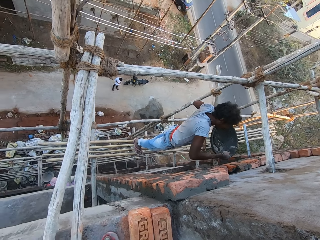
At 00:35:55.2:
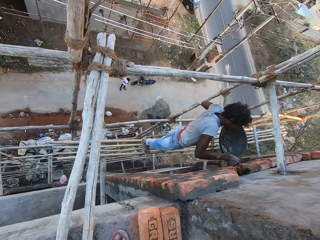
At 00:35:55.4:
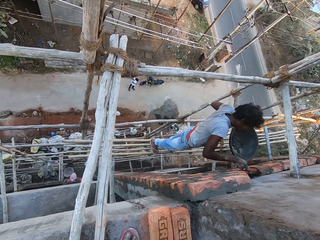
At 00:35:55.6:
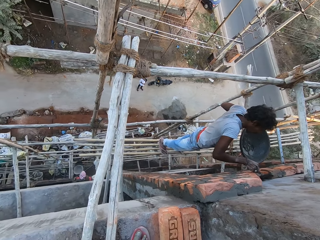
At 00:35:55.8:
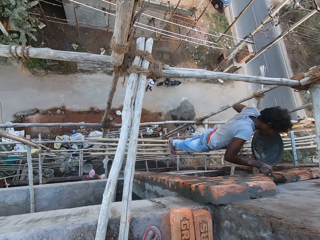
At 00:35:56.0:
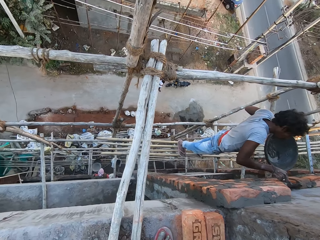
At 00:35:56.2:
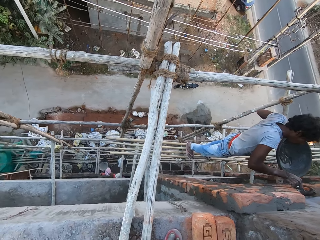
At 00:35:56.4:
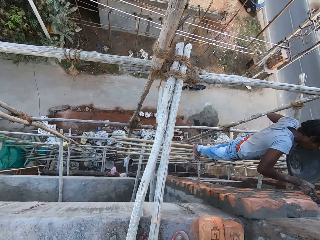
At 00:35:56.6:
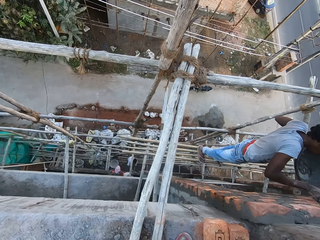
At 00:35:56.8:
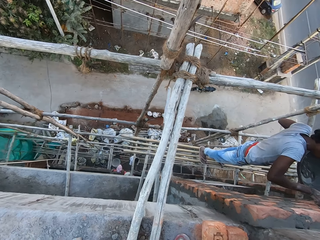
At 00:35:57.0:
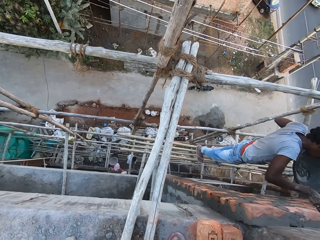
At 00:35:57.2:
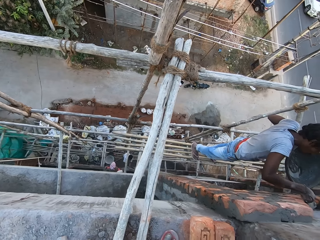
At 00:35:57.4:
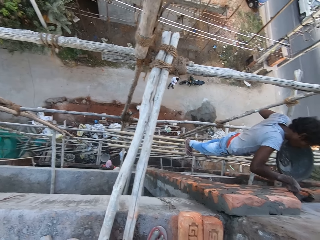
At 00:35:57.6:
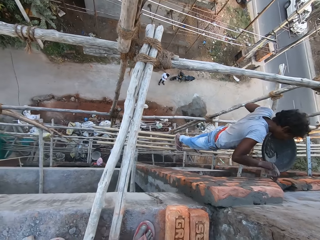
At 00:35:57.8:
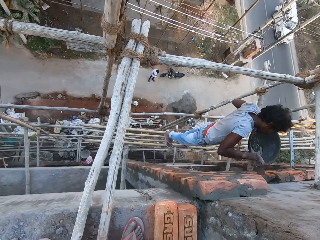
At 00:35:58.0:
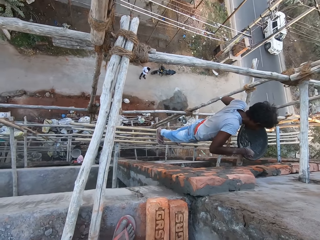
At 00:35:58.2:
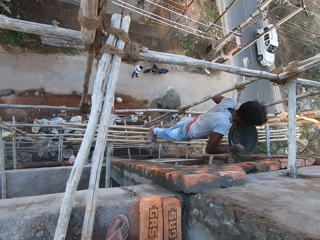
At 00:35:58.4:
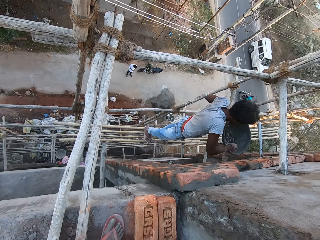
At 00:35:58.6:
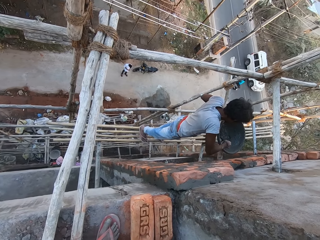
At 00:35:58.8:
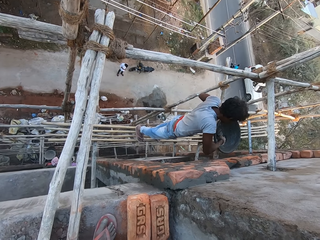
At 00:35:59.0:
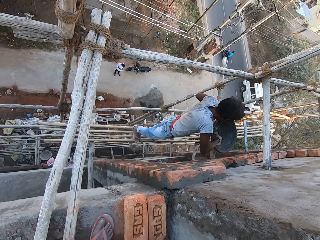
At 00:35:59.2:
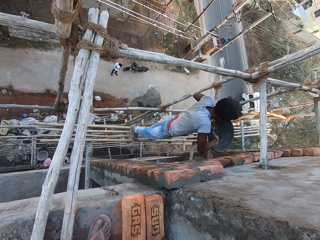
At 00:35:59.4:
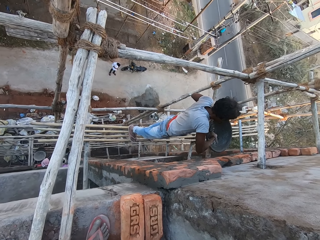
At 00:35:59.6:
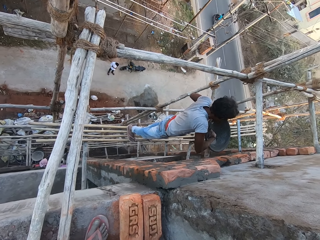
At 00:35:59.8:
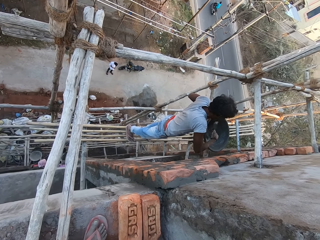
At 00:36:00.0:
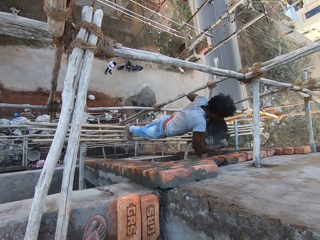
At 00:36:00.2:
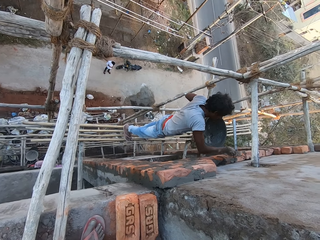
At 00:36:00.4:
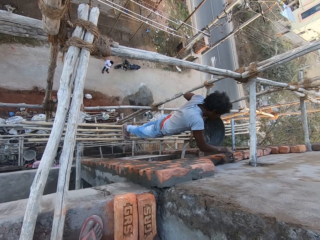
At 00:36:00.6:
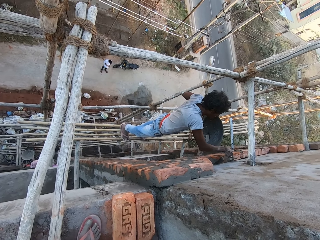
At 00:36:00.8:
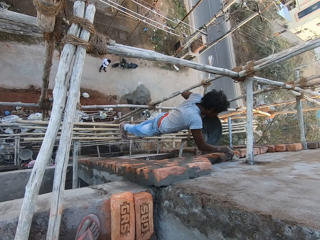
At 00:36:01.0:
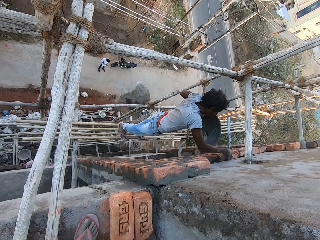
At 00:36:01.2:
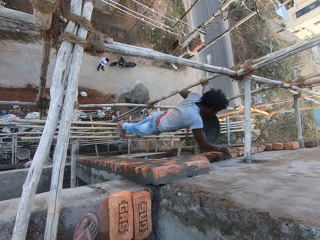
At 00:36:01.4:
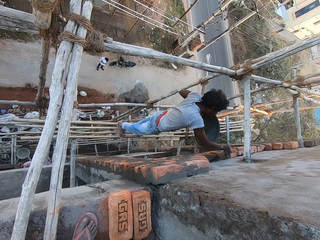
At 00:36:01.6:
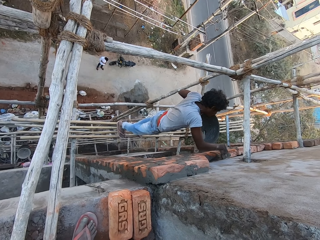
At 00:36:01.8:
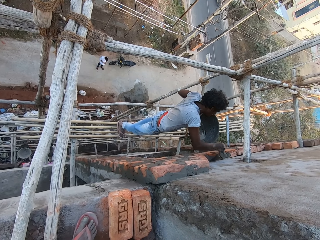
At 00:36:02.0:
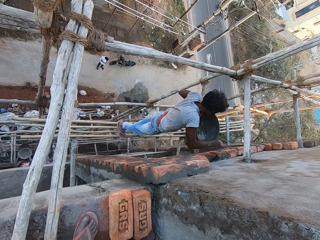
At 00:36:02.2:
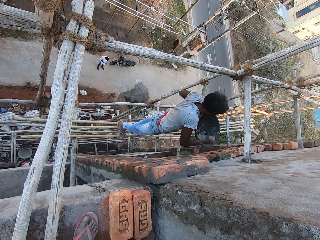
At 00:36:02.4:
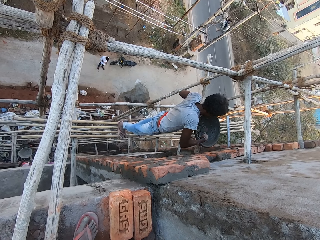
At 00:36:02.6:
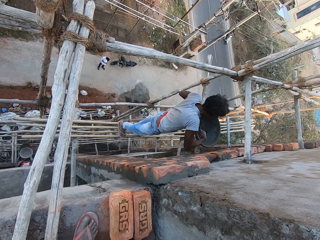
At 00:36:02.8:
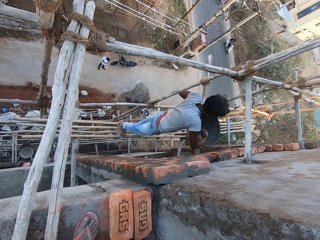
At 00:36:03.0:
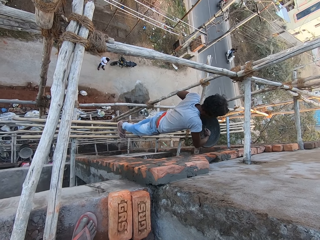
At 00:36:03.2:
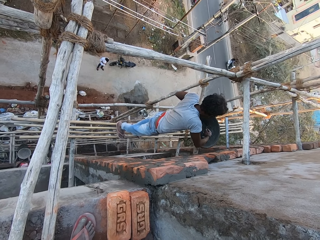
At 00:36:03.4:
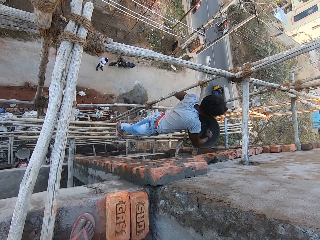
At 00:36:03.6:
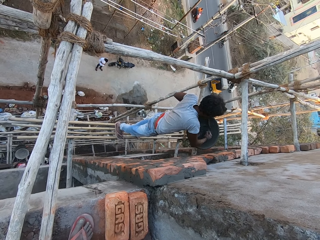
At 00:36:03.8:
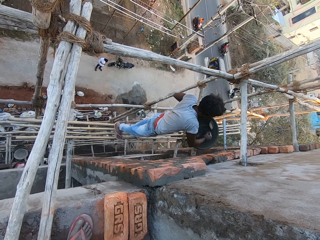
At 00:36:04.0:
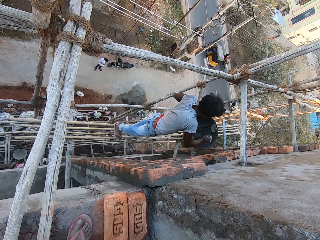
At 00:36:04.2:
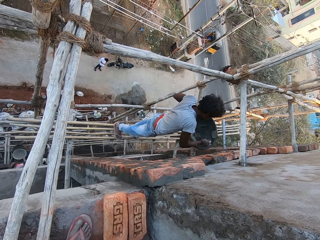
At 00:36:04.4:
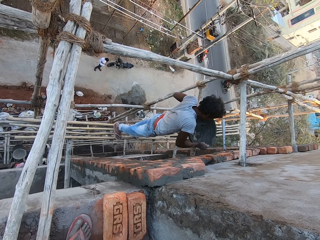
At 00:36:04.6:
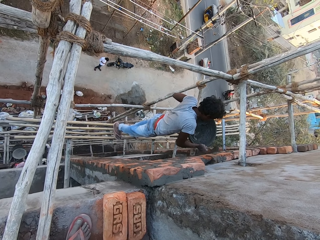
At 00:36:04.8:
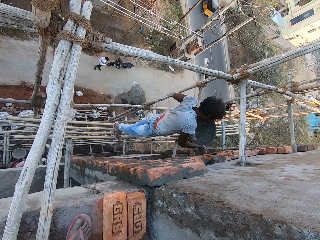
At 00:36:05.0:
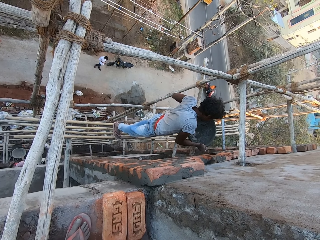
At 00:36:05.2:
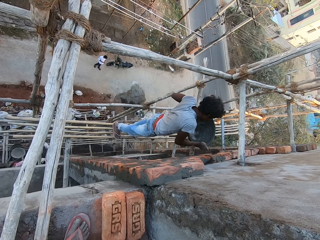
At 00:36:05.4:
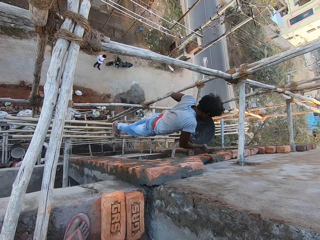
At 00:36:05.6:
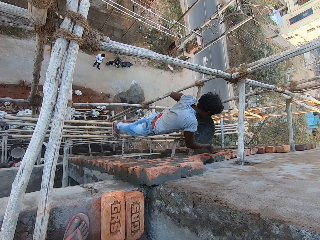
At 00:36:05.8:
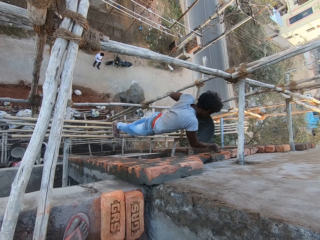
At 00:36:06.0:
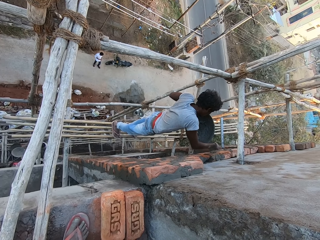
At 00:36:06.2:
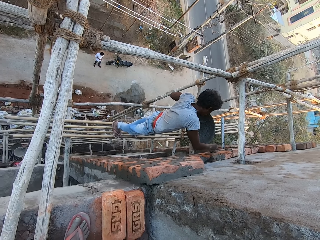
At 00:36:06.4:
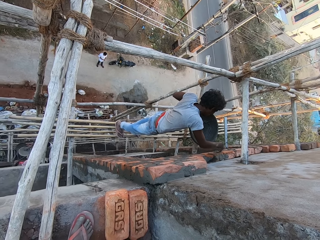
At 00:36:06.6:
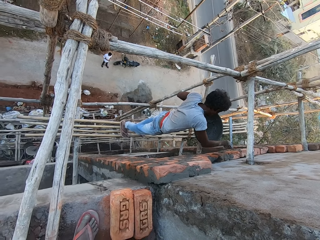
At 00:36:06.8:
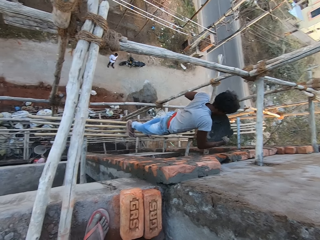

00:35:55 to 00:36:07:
A man pours cement on the brick with the hand trowel in his right hand. The camera wearer looks around. The man takes the cement in the cement bowl with the hand trowel in his right hand. He pours the cement on the brick with the hand trowel in his right hand. He plasters the brick with the hand trowel in his right hand. He takes the cement in the cement bowl with the hand trowel in his right hand. He plasters the wall with the cement on the hand trowel in his right hand.

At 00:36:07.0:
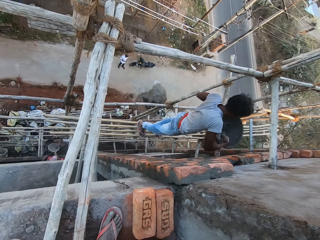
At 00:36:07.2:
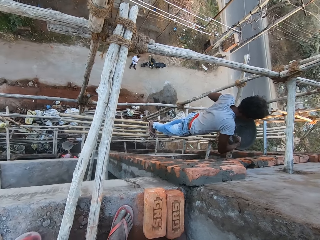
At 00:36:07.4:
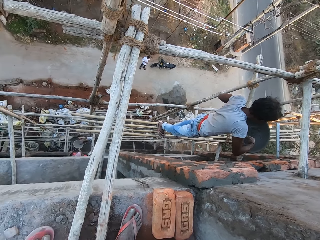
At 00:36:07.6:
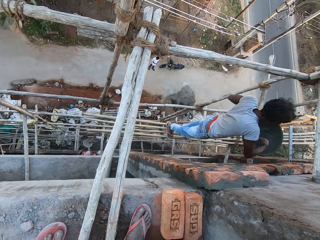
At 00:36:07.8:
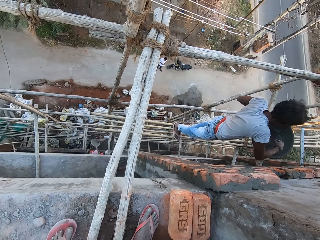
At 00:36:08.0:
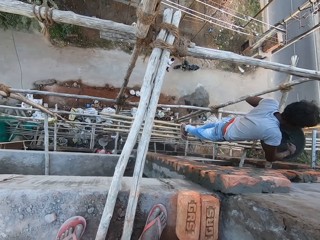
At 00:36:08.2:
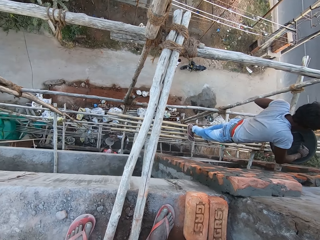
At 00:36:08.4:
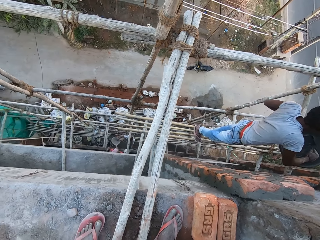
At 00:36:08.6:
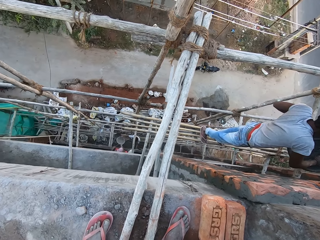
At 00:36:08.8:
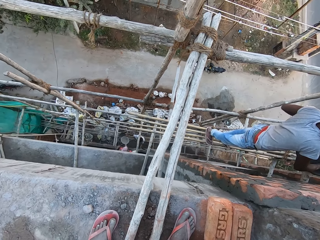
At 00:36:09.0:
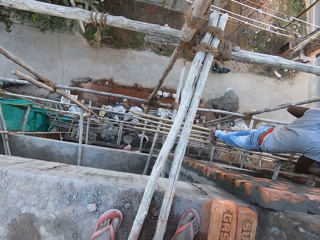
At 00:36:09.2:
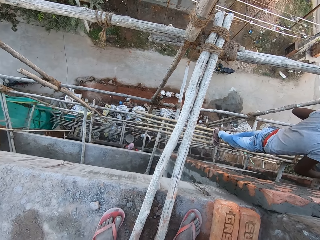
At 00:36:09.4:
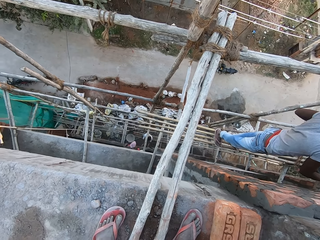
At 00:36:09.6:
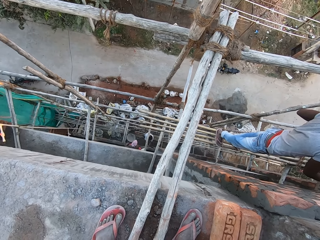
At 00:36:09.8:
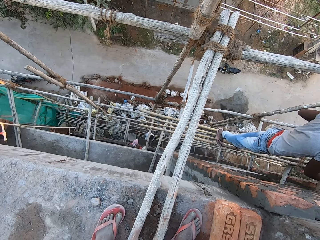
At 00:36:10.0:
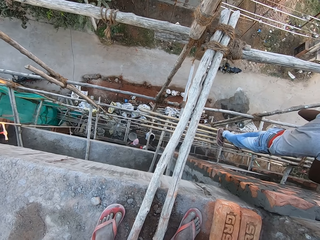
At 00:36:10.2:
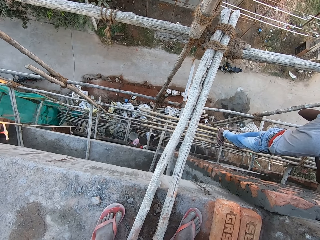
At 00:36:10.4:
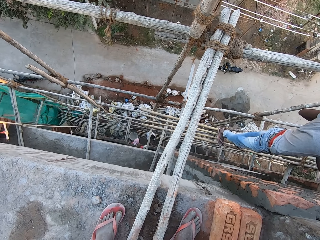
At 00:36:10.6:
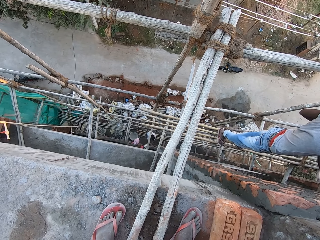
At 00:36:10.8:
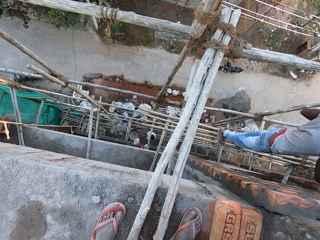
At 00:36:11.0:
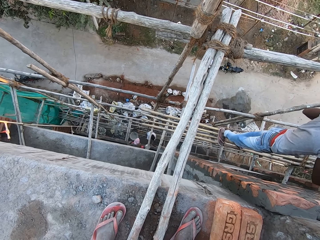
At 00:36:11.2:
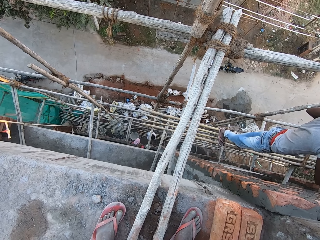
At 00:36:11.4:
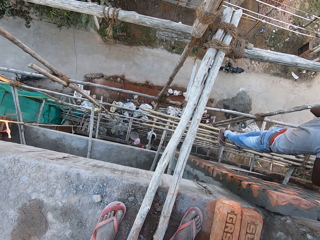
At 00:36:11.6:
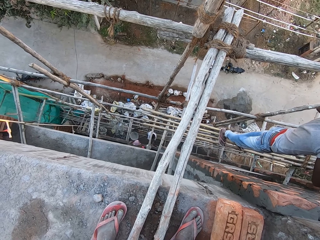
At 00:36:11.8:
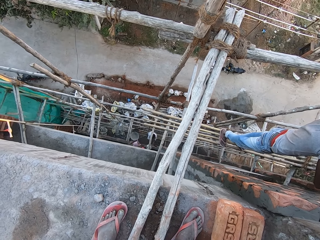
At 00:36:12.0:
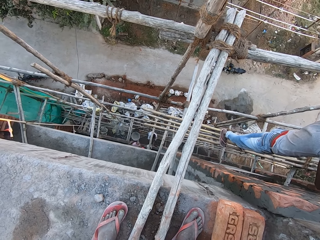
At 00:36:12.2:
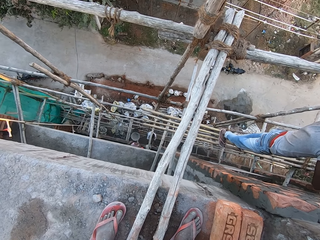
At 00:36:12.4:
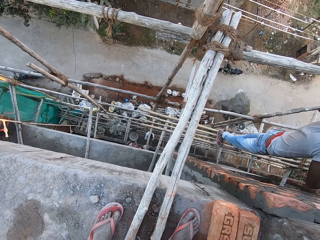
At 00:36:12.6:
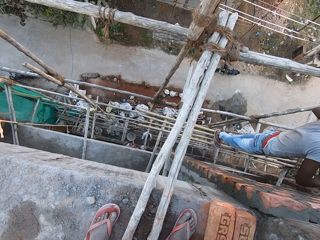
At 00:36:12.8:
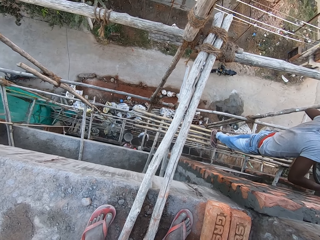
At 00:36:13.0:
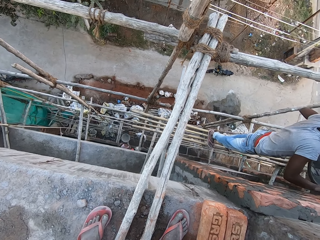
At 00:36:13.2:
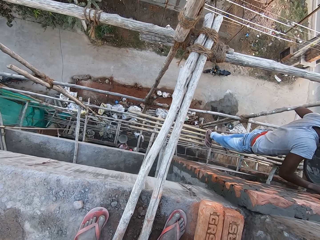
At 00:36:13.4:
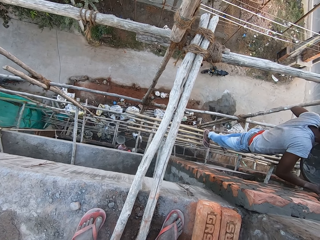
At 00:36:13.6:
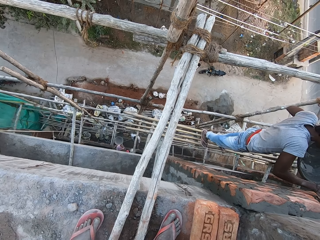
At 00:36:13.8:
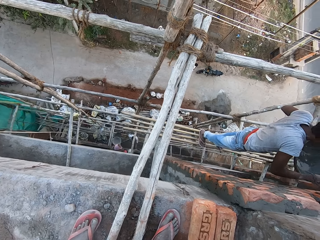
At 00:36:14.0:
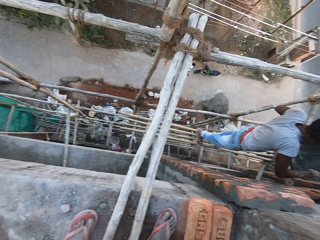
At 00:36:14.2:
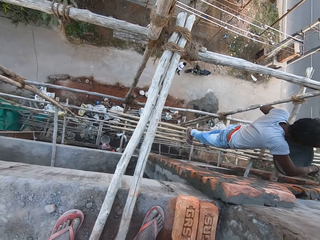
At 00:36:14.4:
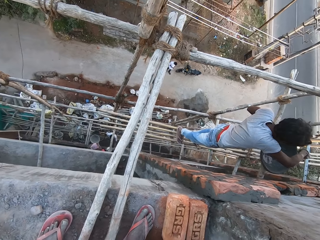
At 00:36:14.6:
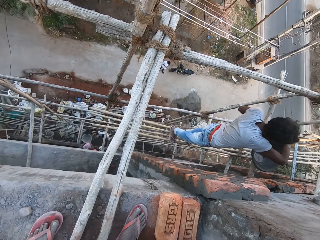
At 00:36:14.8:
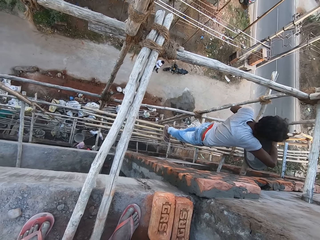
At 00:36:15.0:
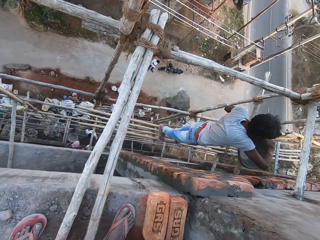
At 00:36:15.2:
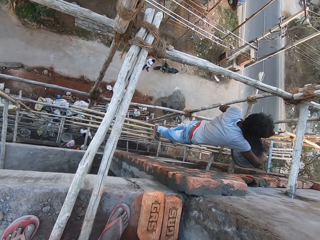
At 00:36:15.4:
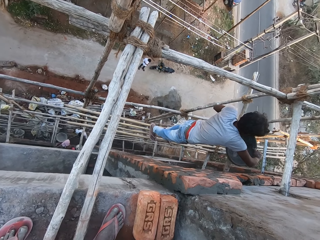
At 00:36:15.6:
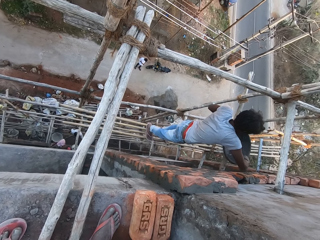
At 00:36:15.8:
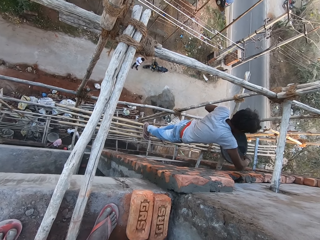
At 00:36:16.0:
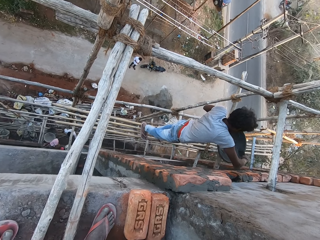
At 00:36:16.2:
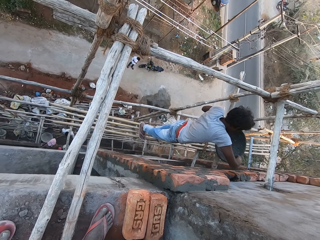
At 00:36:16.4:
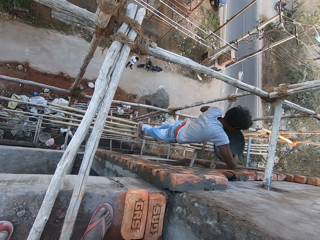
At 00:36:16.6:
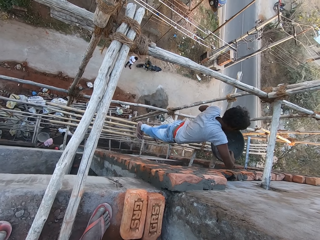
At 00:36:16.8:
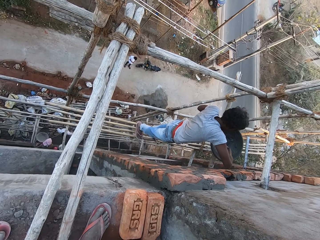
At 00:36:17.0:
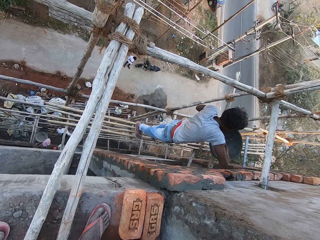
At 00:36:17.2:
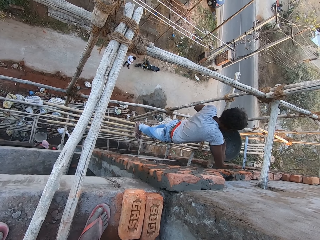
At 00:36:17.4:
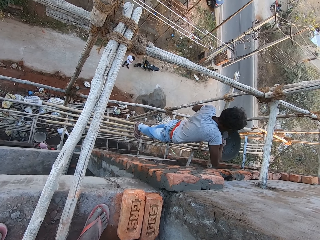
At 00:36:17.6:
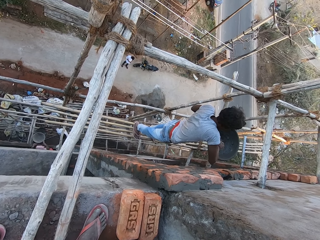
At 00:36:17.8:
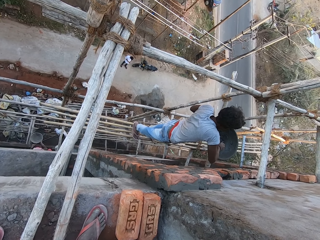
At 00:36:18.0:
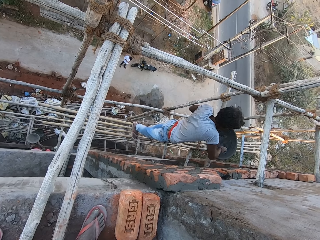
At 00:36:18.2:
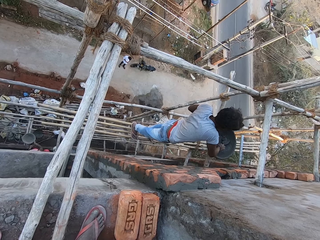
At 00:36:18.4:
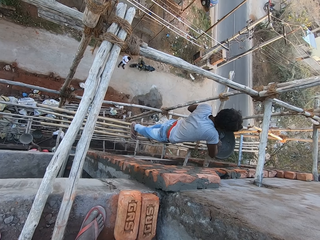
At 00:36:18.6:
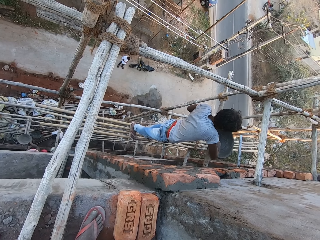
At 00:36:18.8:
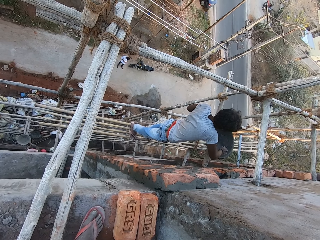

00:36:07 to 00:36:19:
A man gathers cement in the cement bowl with the hand trowel in his right hand. The camera wearer looks around. The man applies mortar on the bricks with the hand trowel. He gathers the cement in the cement bowl with the hand trowel in his right hand.
